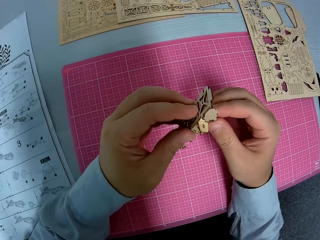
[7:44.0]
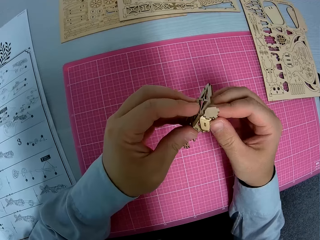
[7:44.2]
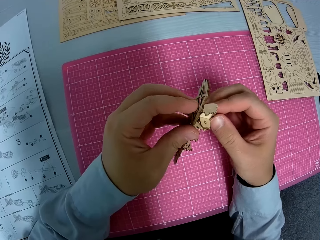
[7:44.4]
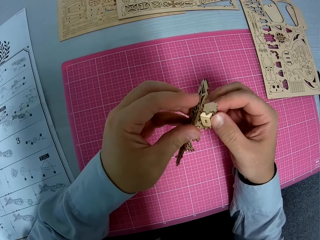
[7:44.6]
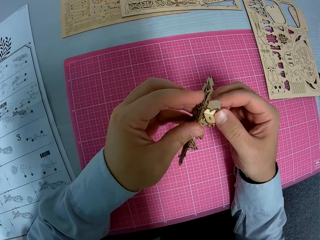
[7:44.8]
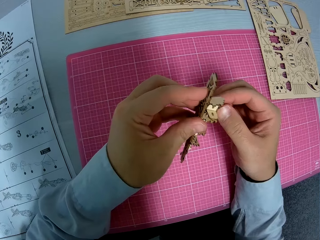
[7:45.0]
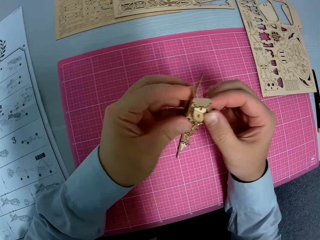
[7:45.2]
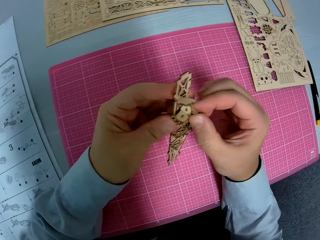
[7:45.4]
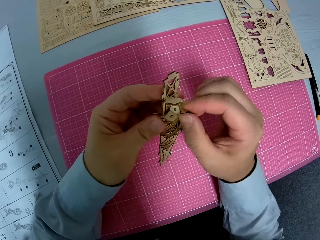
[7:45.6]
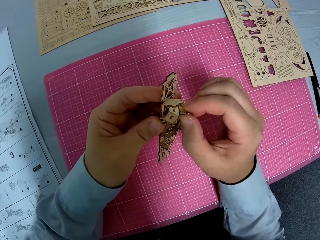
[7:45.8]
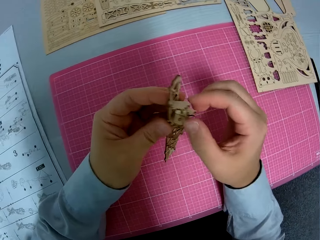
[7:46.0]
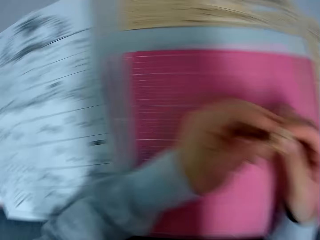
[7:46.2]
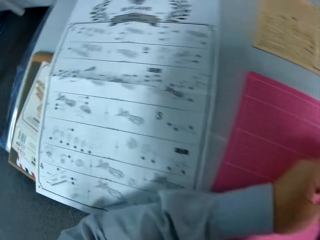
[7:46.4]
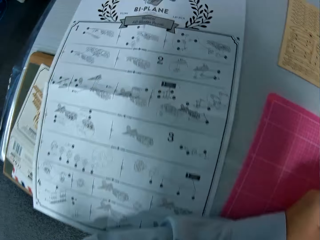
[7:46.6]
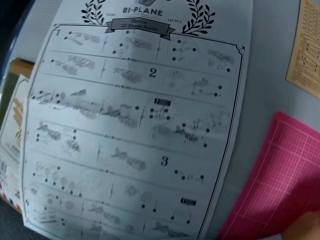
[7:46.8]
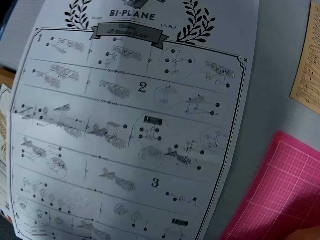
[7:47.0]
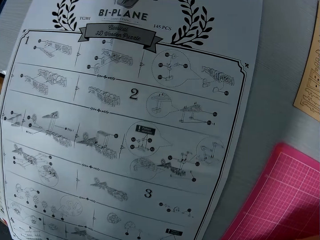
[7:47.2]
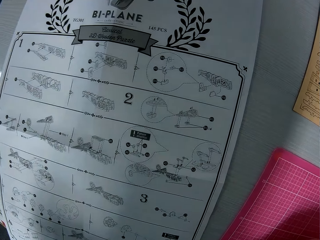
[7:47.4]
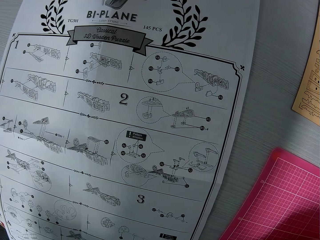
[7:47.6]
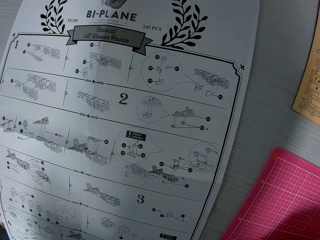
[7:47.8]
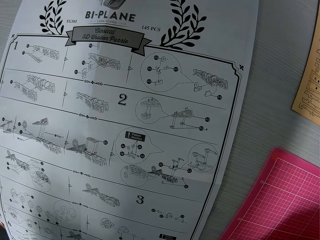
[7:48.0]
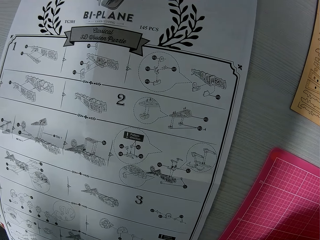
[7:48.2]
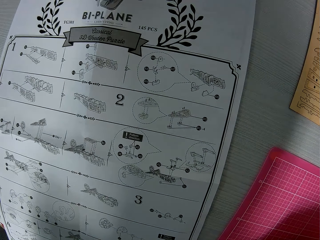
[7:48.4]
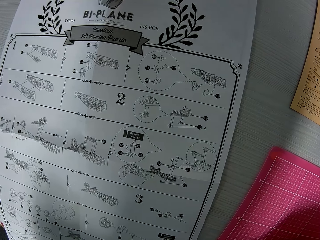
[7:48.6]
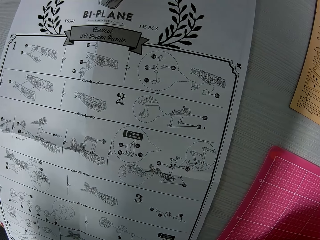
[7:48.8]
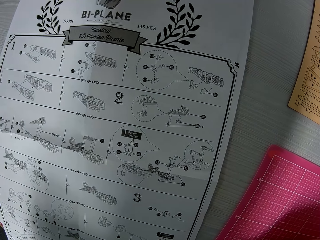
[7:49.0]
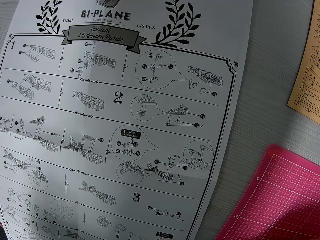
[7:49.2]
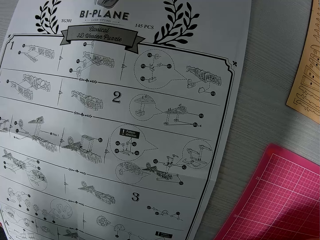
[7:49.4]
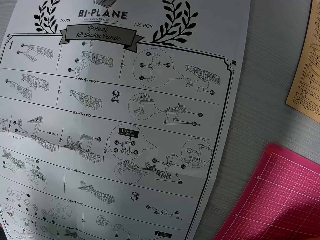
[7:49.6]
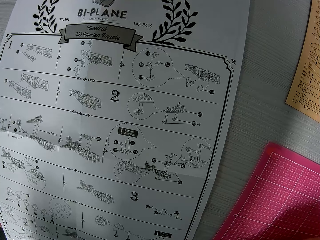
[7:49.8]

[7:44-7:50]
The camera wearer touches the craft.

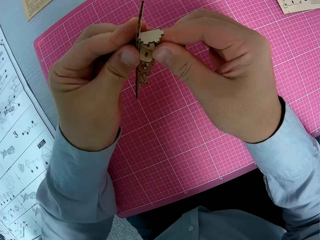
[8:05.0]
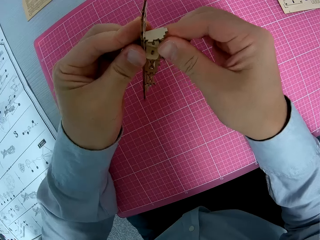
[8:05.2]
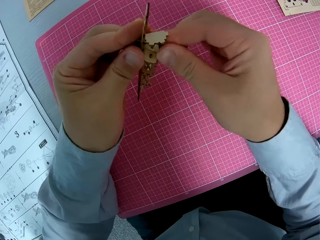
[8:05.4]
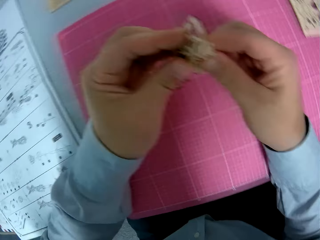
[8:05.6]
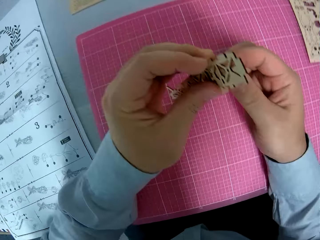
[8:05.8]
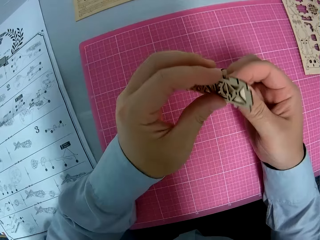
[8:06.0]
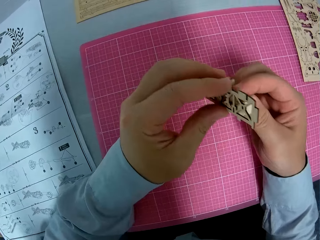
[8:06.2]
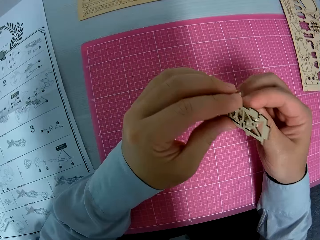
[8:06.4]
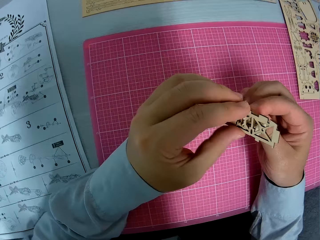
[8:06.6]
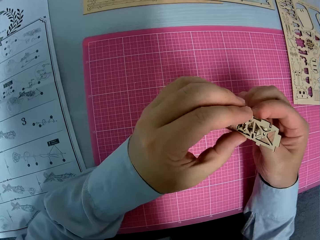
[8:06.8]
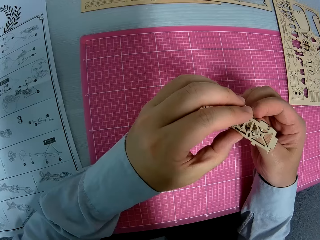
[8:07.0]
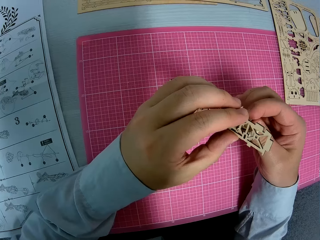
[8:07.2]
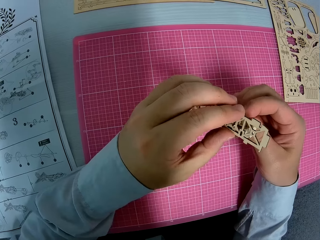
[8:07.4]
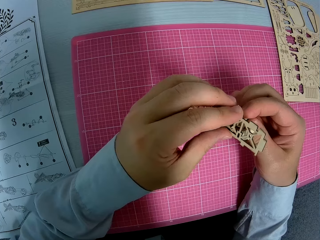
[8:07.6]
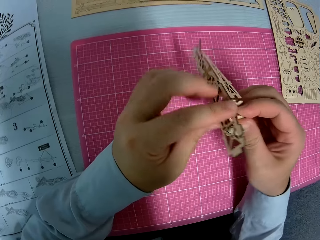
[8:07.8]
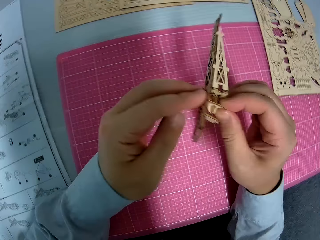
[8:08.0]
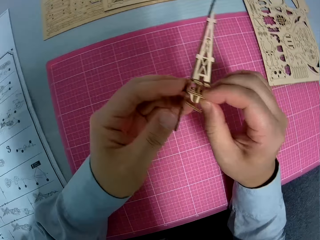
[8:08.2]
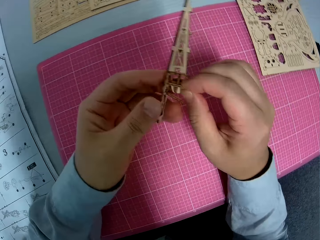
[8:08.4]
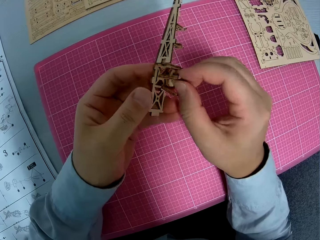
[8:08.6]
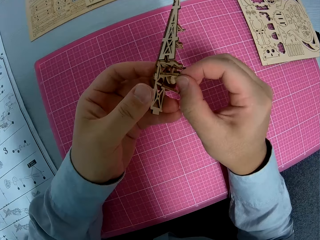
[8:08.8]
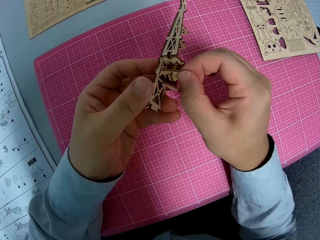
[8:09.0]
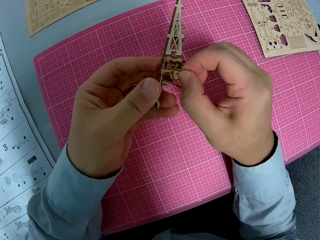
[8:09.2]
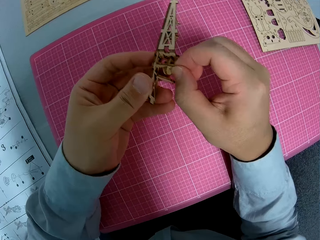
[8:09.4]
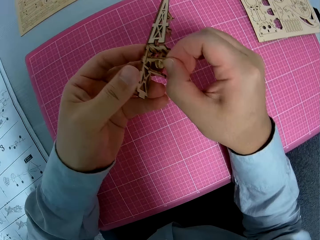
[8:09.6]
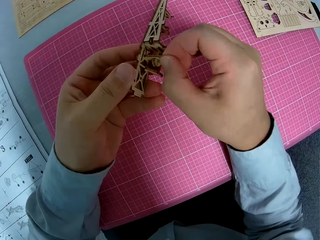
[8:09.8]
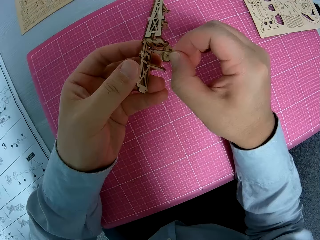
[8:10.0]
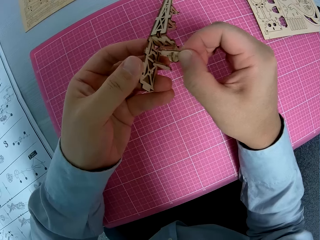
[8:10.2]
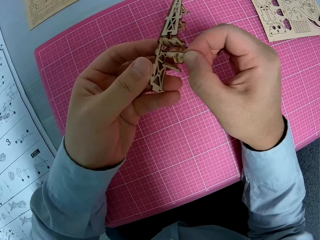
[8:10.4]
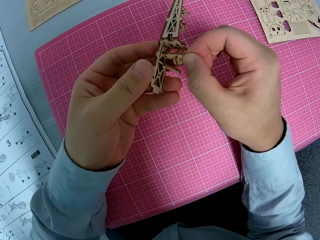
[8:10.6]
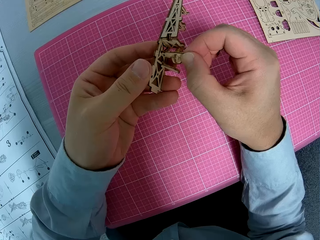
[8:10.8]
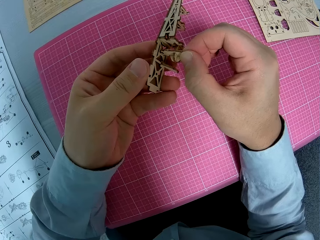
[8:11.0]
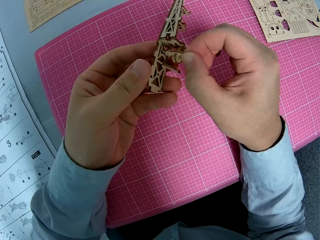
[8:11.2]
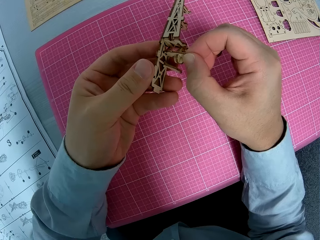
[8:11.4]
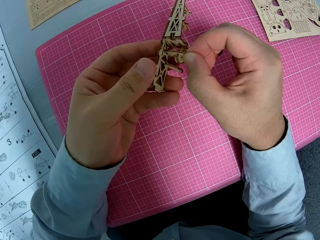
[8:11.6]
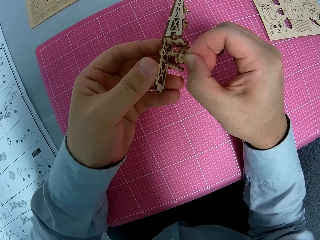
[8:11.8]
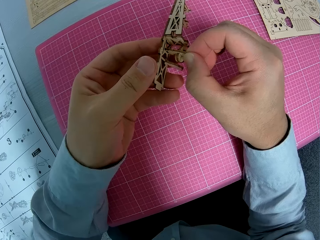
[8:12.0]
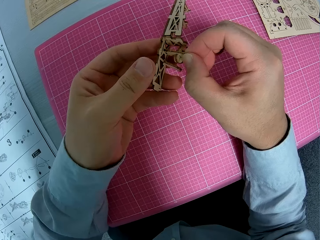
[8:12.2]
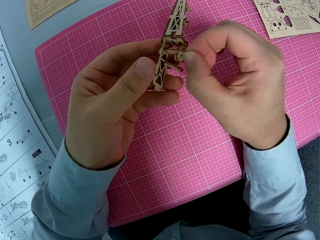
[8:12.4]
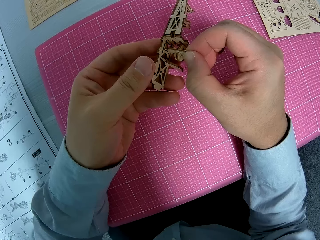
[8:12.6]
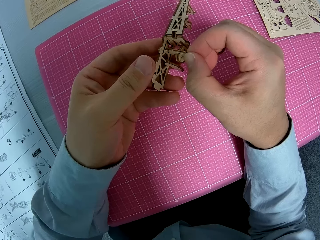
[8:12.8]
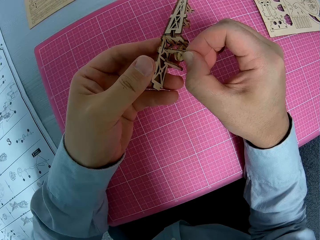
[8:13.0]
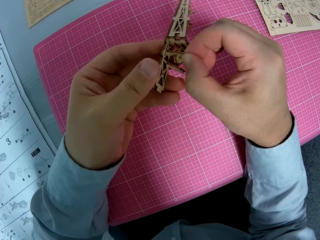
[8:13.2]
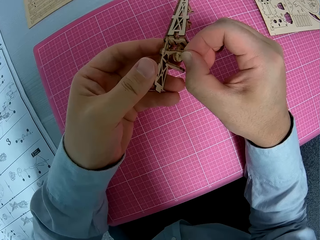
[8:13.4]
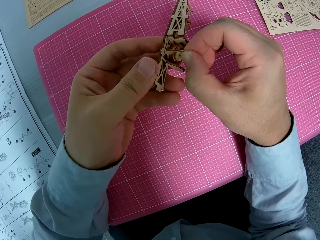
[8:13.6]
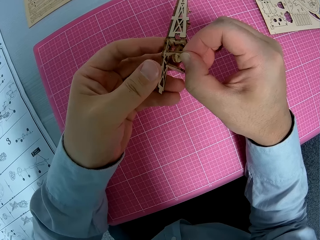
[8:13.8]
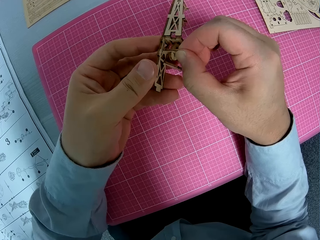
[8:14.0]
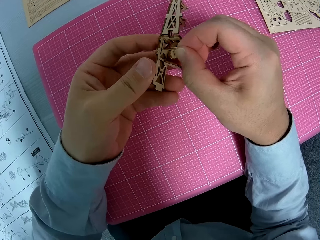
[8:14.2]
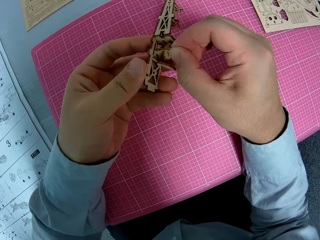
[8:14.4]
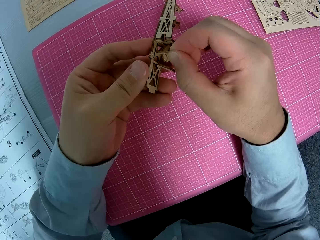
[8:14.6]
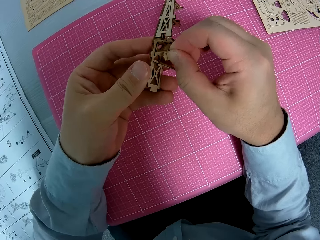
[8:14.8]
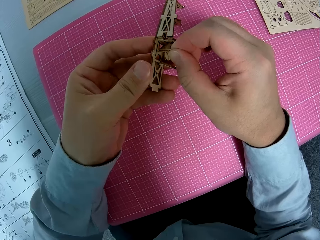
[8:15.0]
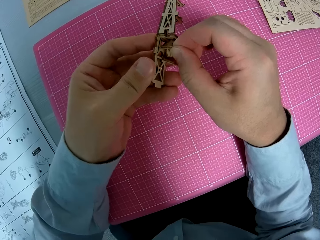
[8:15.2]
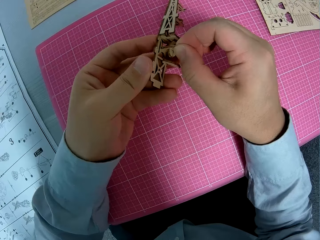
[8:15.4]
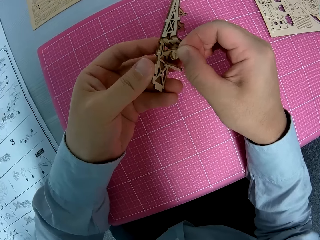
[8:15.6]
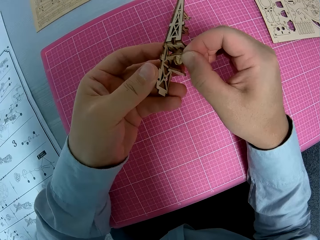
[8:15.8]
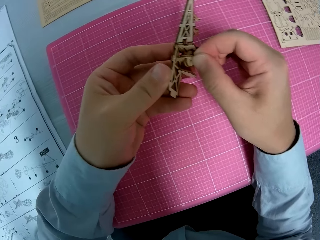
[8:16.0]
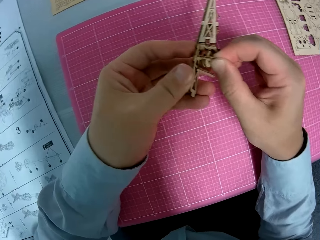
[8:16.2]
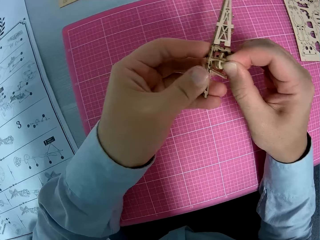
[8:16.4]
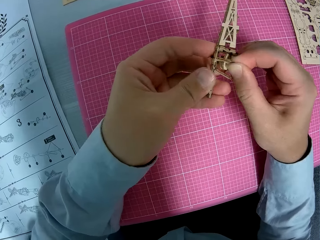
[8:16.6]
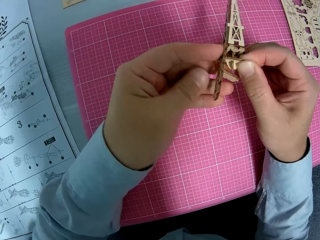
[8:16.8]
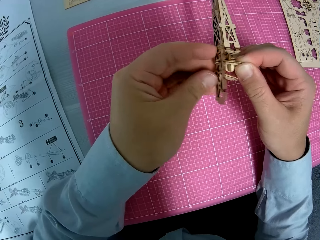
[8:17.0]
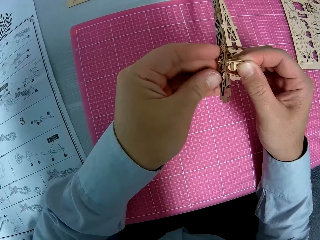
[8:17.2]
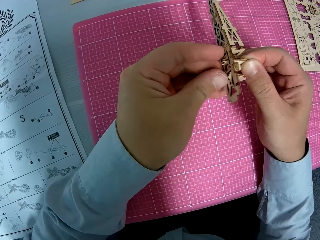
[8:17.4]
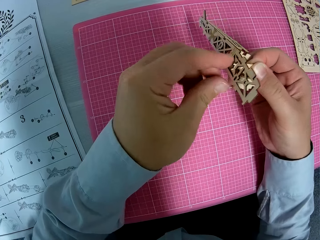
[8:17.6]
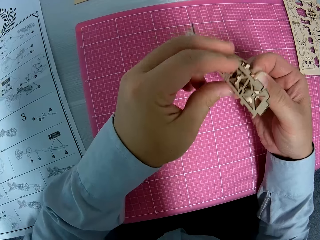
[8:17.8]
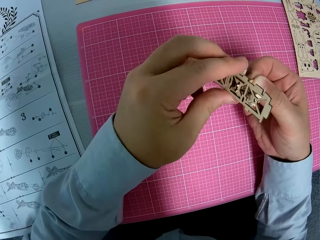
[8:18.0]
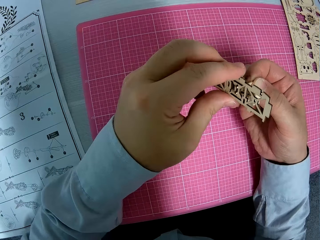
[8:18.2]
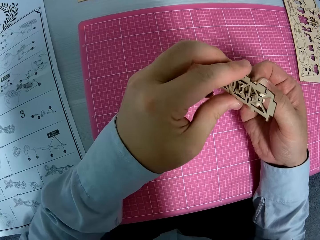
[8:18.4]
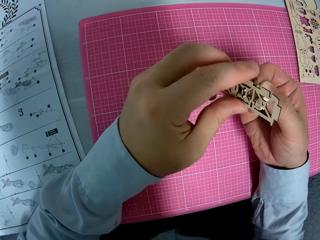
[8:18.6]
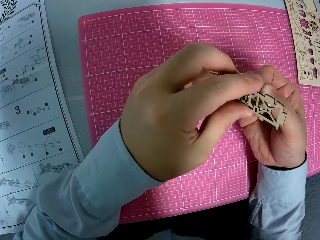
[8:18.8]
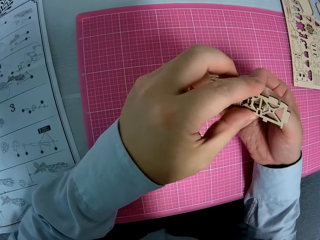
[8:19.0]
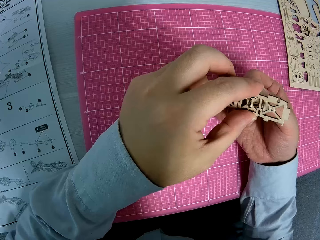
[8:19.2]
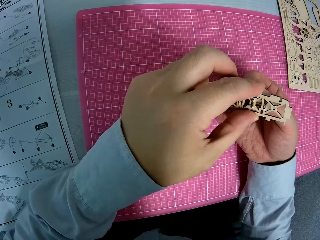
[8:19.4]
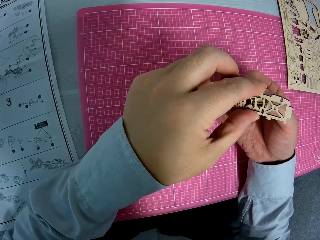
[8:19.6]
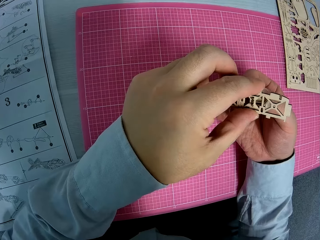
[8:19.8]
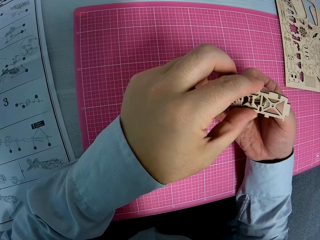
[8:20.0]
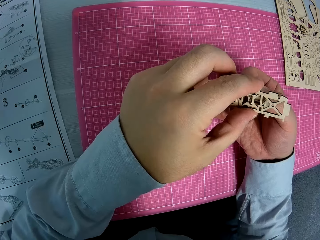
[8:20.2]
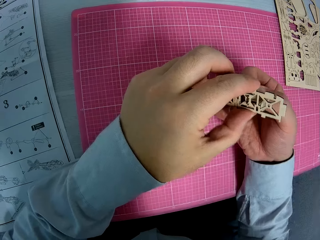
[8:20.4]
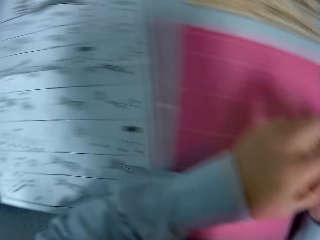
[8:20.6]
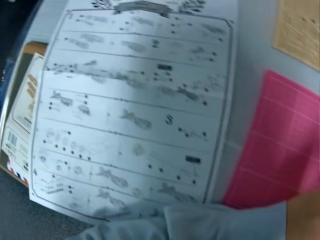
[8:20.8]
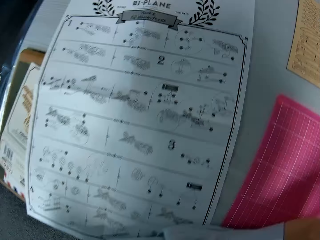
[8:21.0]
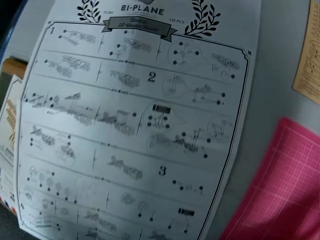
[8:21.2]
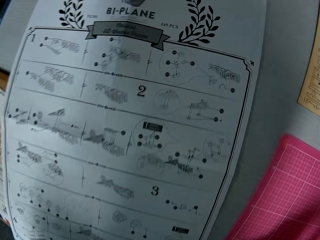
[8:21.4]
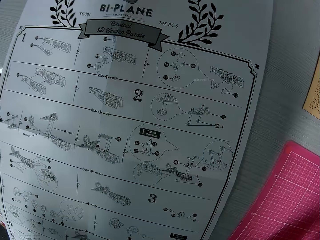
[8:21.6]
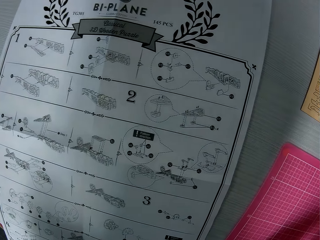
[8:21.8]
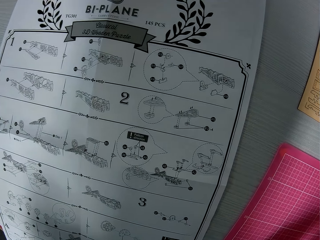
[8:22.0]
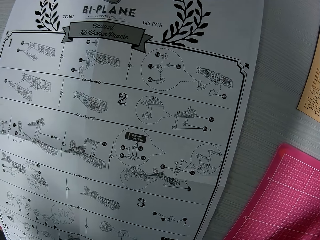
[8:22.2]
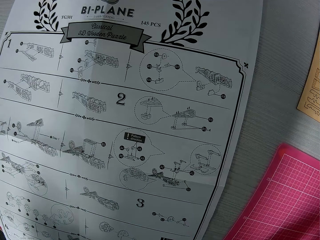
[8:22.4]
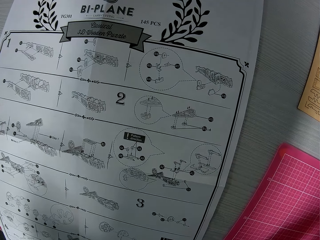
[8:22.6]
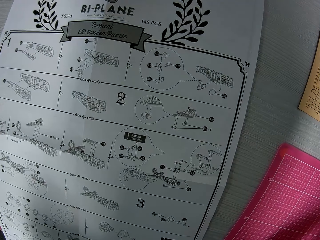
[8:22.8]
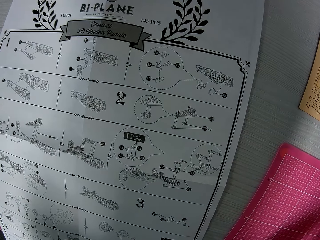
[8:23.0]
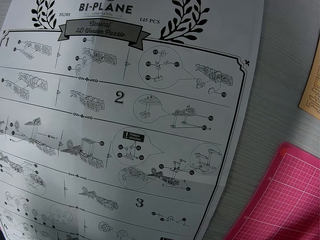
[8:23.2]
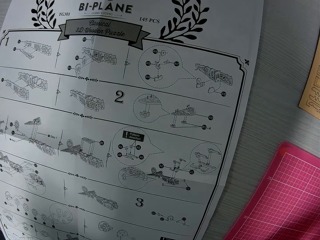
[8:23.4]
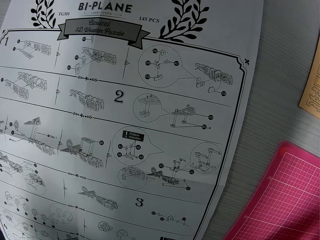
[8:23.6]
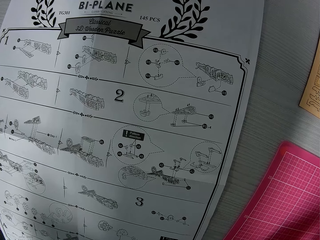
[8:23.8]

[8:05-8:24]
The camera wearer turns the craft. They turn it again. They fix a piece of craft. They turn the craft.
